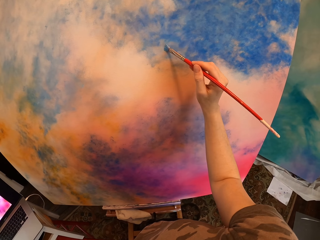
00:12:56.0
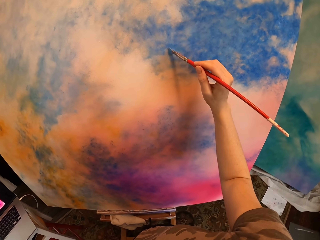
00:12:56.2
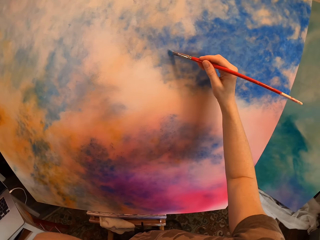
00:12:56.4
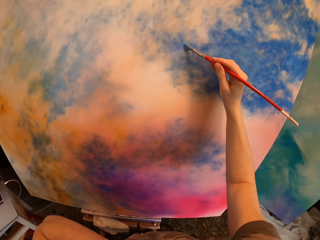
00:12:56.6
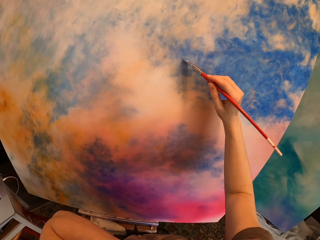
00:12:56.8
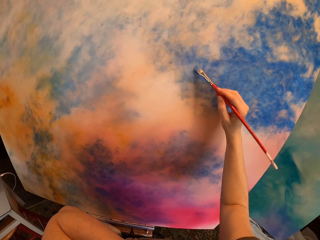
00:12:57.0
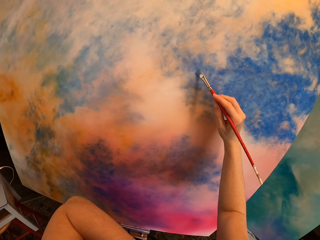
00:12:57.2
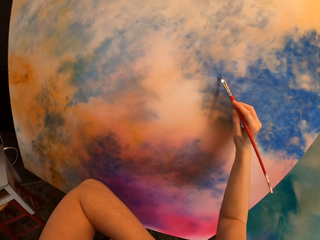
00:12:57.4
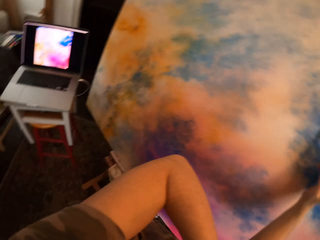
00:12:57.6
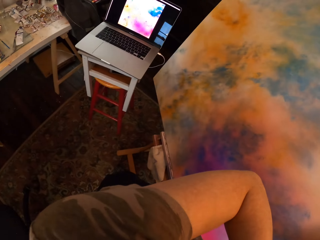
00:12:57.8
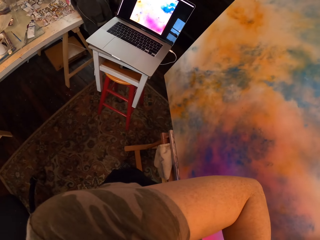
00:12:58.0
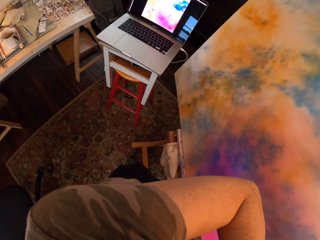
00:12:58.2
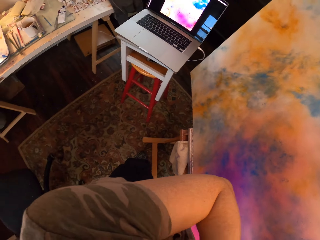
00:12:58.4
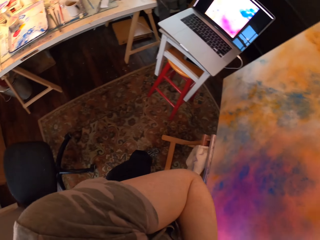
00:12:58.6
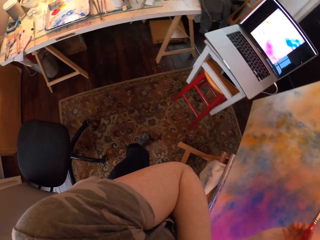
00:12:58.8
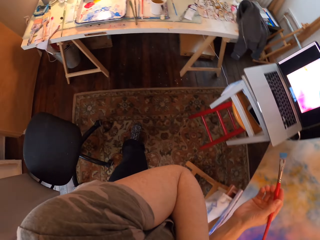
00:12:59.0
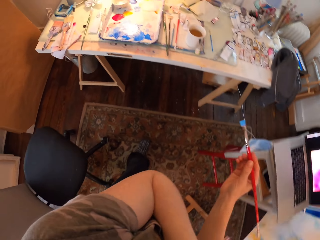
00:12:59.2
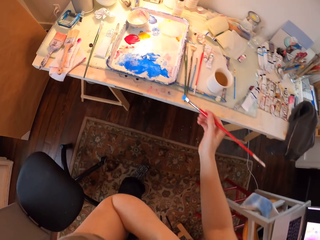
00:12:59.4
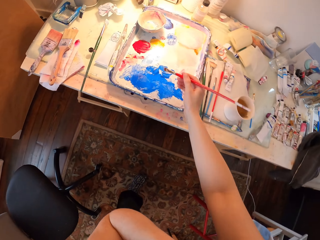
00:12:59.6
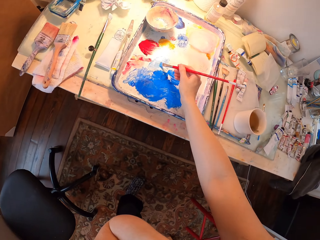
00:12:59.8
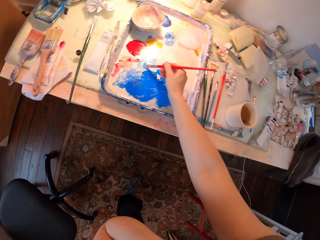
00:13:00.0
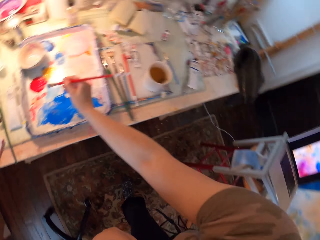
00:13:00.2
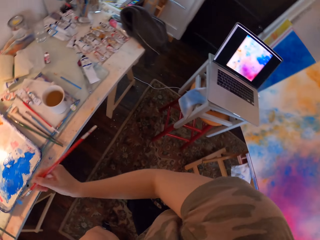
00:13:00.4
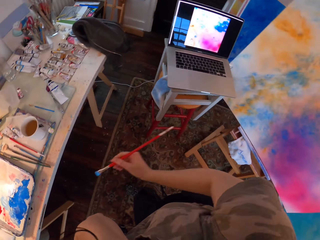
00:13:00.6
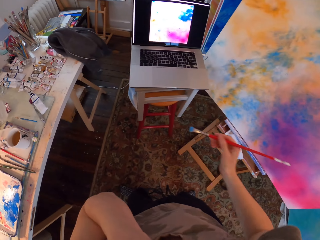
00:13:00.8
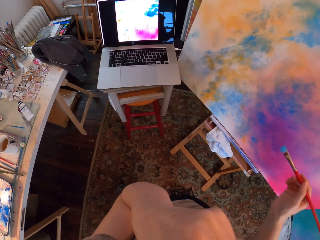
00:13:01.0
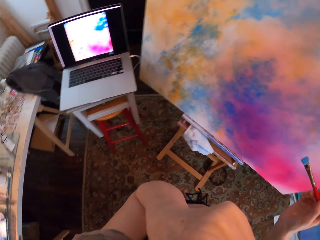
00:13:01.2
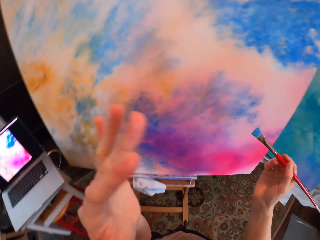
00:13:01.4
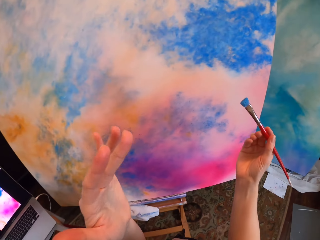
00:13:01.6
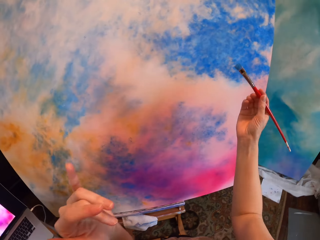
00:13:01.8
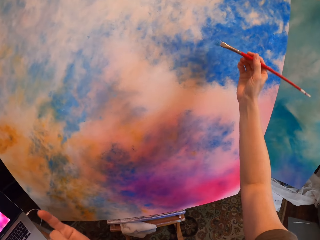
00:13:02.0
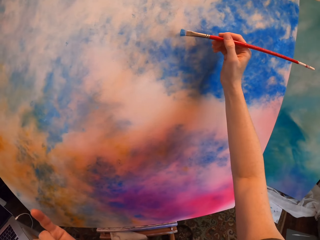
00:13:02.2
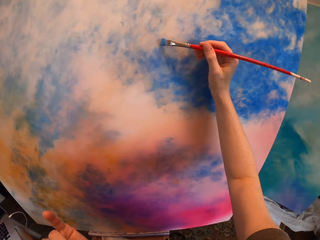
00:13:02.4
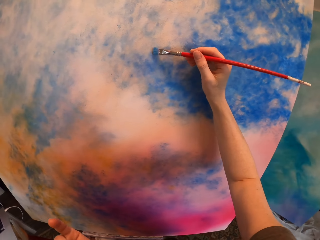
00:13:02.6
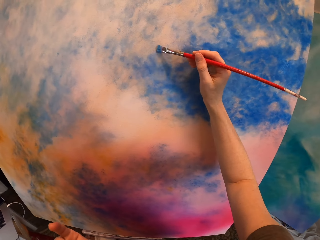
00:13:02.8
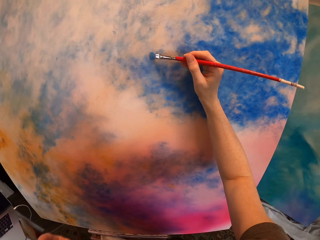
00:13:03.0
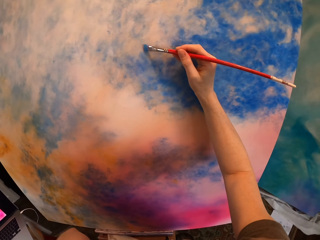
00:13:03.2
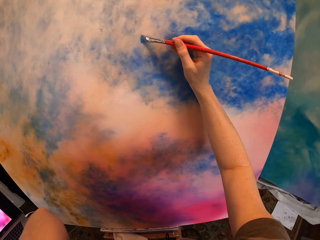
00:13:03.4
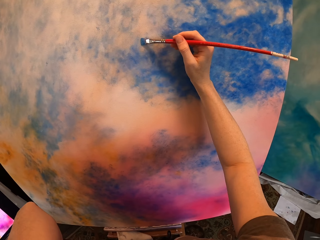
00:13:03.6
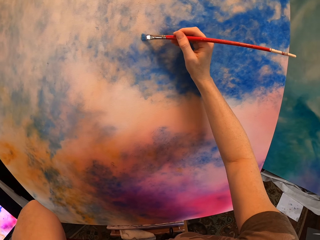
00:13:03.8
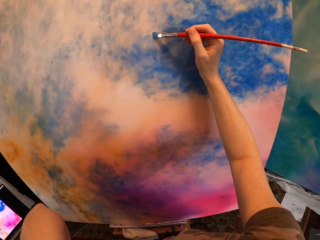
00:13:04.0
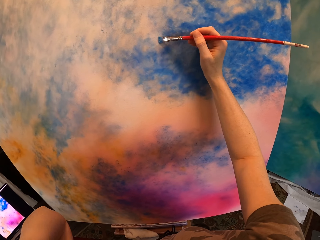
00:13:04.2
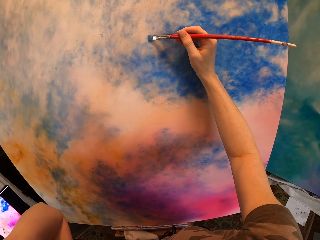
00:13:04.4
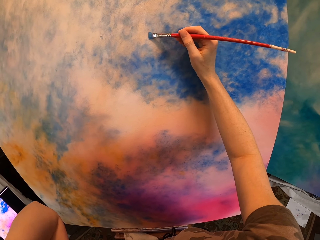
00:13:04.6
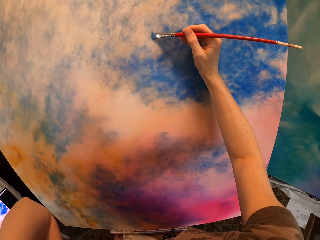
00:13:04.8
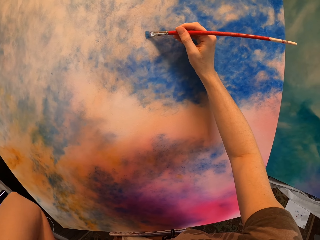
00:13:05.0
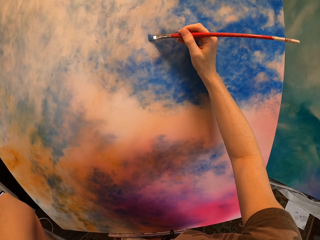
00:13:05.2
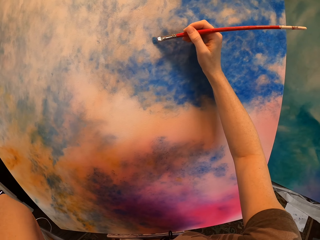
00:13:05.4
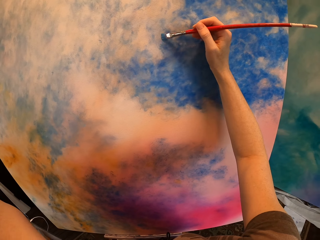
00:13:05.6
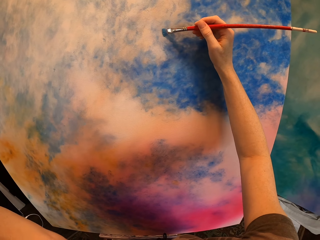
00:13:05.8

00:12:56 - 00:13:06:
The camera wearer looks at the laptop. They dip the brush in ink. They turn around. They paint the canvas.

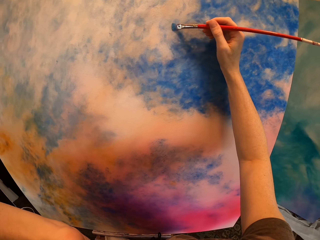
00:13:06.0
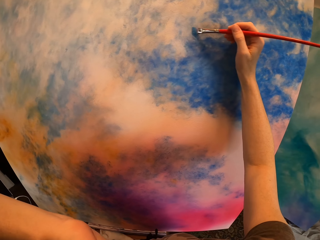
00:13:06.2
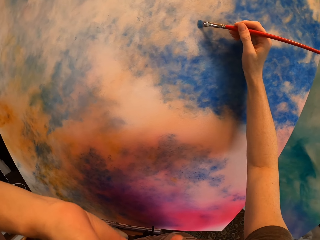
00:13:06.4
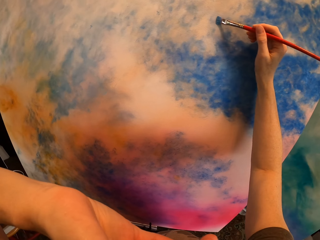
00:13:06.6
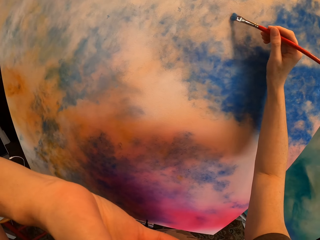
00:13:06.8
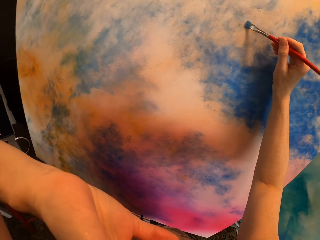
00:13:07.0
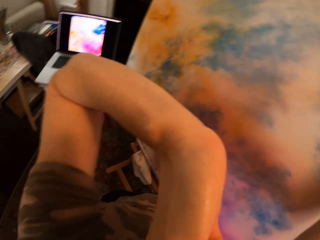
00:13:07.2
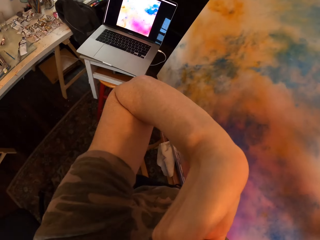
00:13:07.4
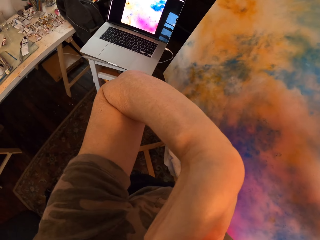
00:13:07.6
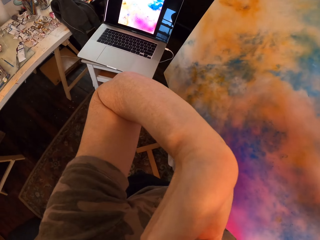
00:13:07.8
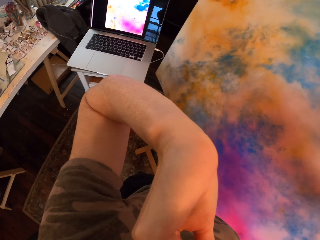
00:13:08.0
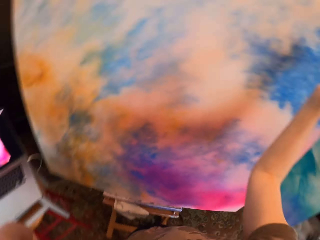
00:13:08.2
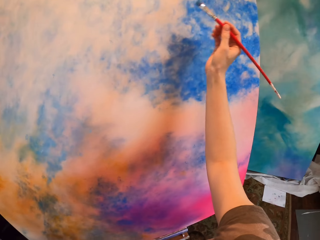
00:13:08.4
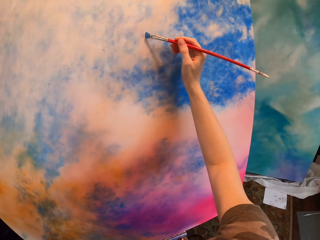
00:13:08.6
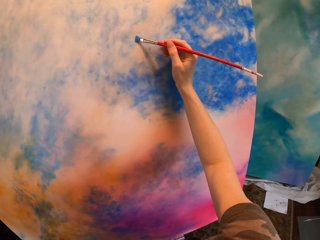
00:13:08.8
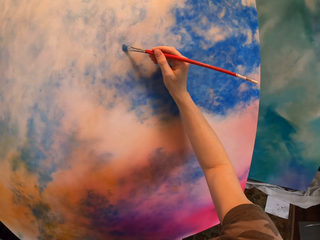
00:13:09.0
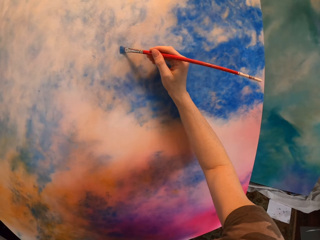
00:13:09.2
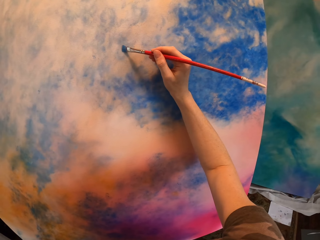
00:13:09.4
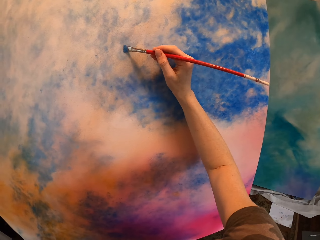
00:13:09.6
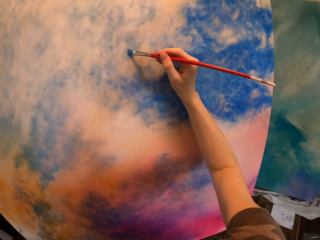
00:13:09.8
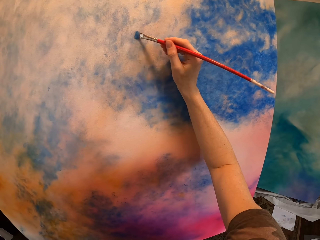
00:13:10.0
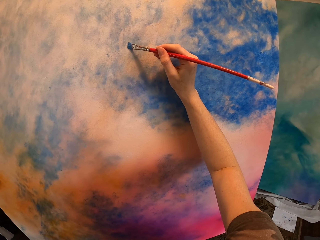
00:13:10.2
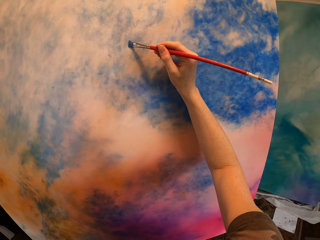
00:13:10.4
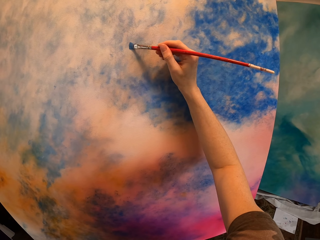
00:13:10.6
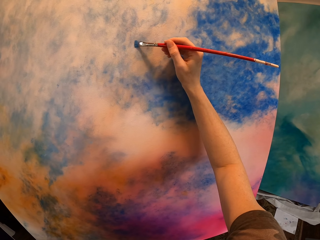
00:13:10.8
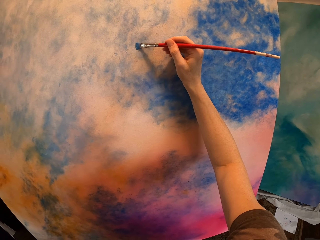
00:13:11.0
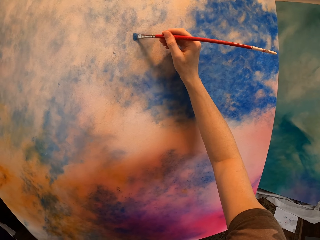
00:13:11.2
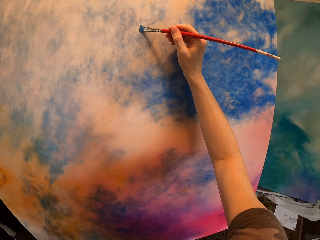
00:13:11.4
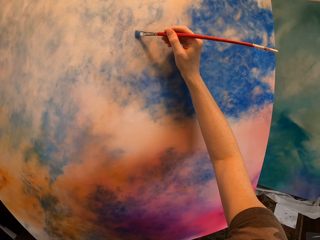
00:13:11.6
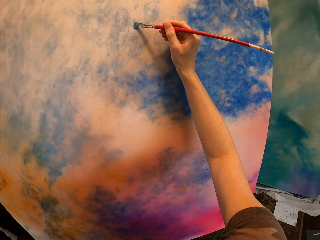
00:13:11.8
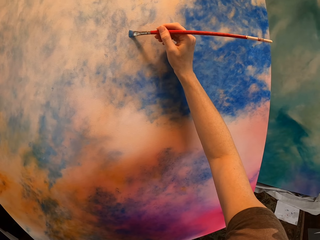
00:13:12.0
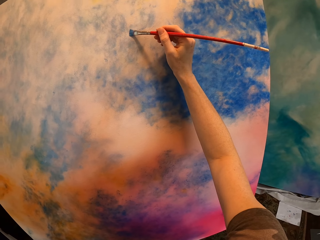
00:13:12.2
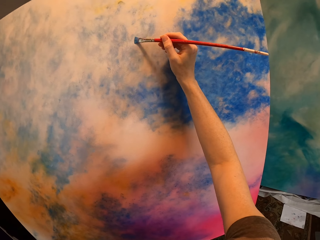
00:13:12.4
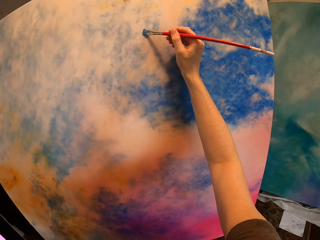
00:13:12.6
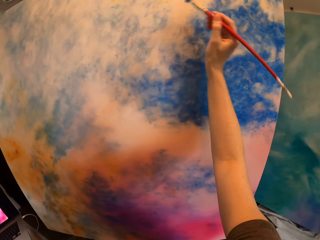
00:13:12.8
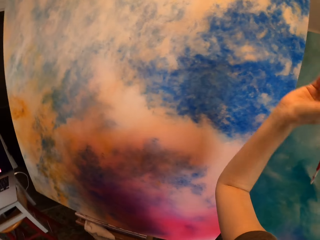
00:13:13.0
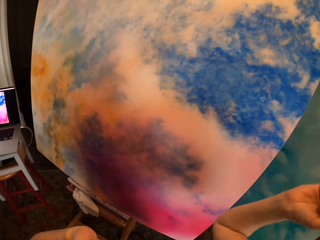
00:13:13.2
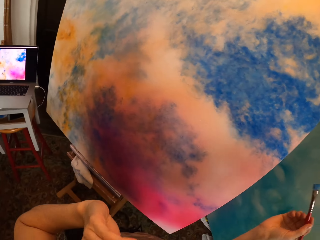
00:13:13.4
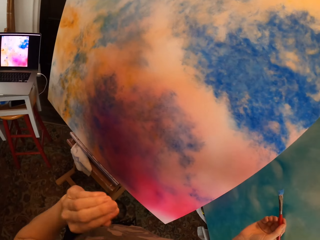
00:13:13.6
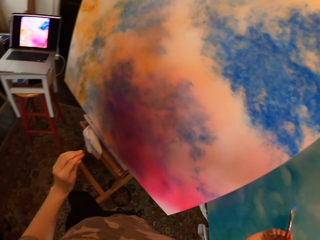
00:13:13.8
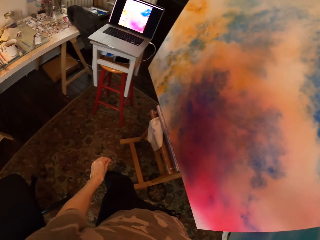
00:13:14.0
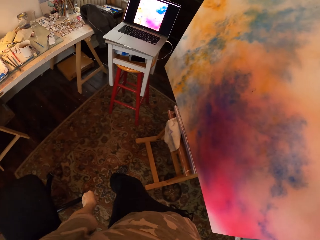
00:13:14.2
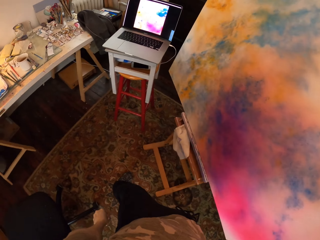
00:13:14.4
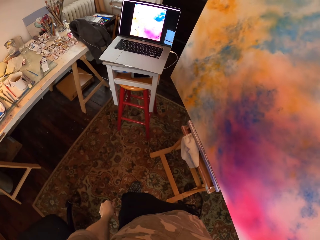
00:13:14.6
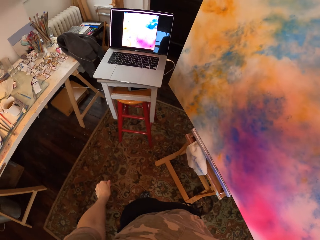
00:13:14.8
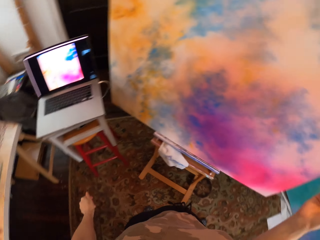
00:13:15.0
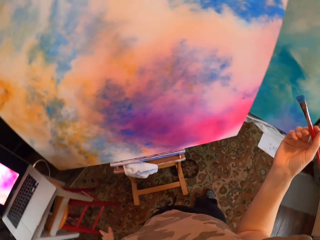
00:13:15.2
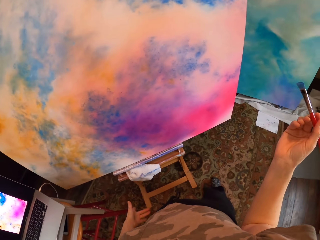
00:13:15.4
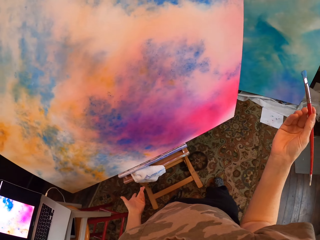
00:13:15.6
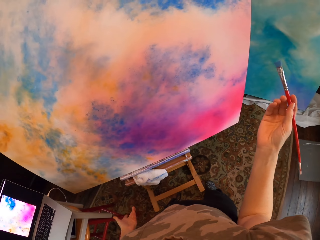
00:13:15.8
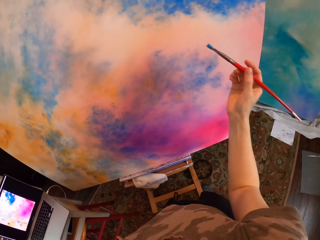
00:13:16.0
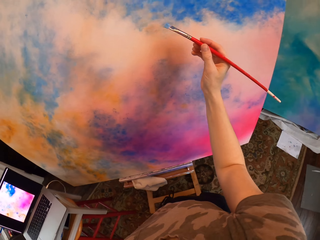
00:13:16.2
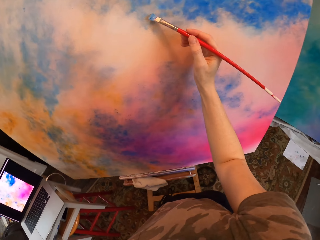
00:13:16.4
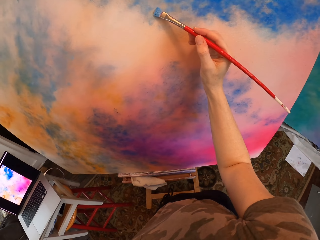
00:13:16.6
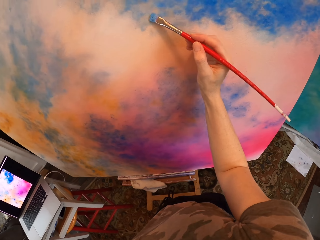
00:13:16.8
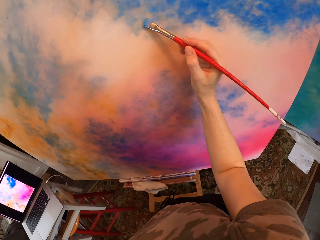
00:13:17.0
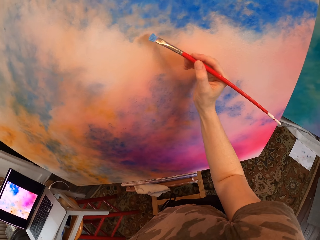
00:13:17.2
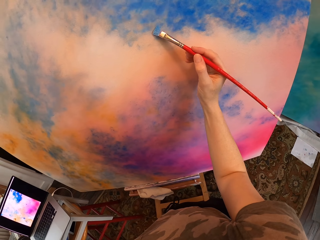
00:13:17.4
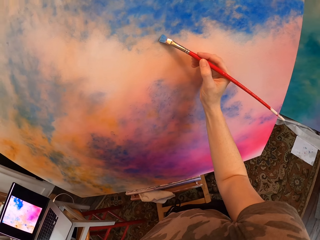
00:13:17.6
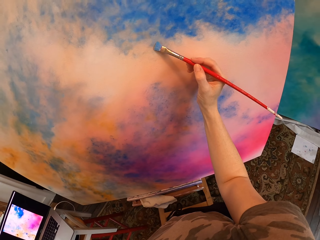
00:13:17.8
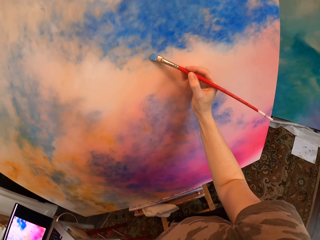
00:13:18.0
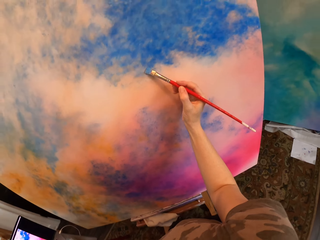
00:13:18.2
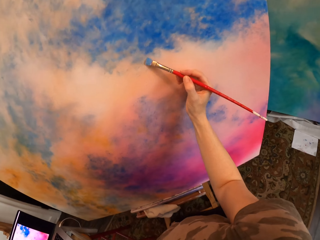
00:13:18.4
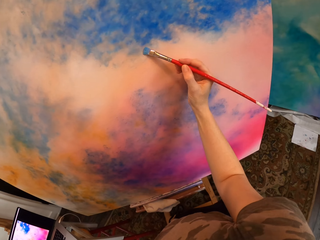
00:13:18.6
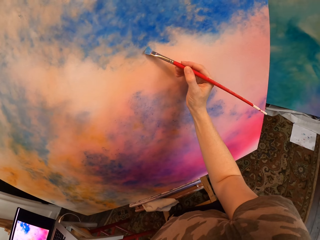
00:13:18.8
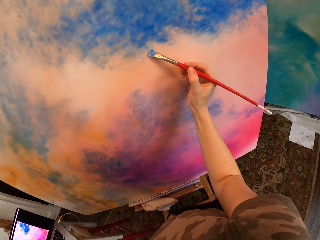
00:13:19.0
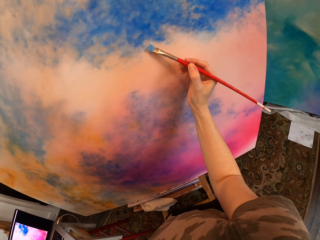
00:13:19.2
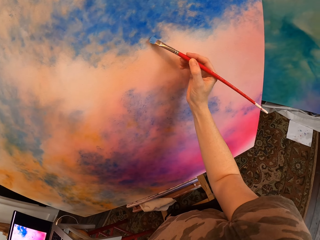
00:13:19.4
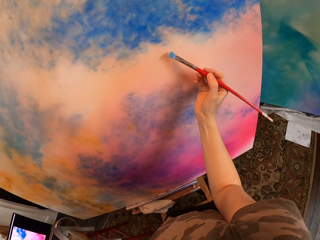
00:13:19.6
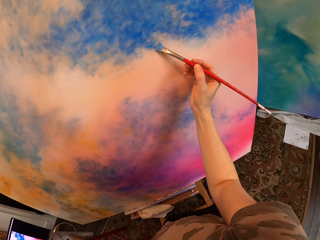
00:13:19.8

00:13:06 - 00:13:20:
The camera wearer looks at the laptop. She paints the canvas. She moves her hand down. She moves around. She paints the canvas.
